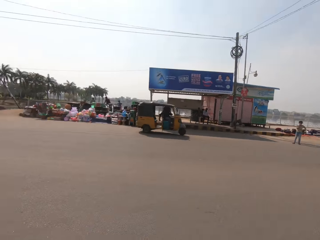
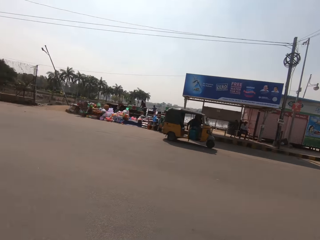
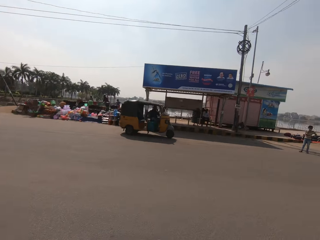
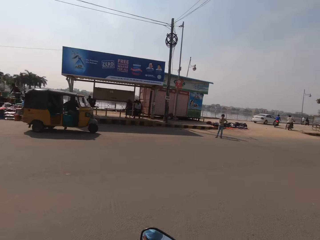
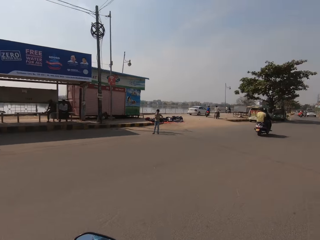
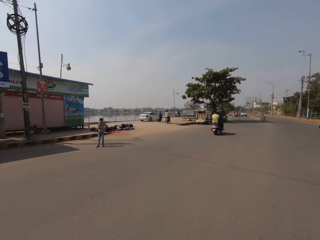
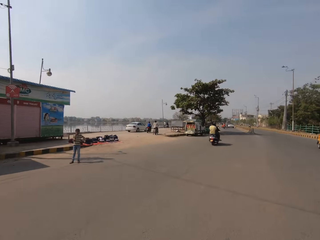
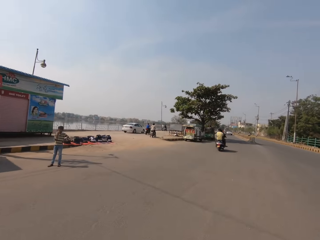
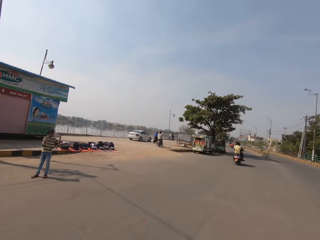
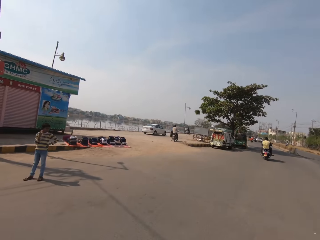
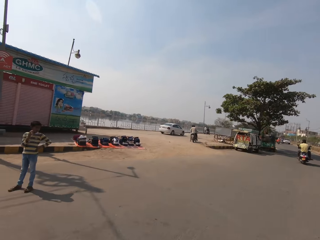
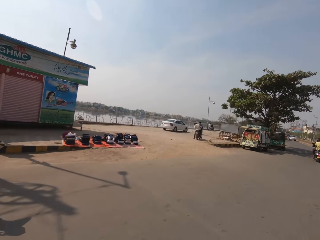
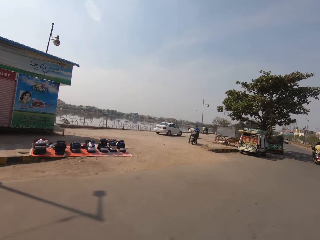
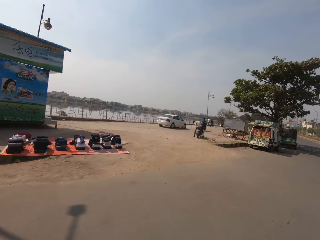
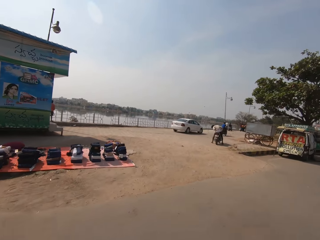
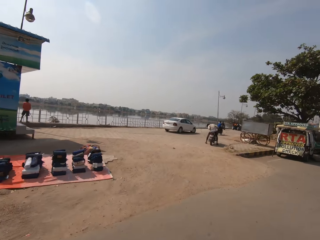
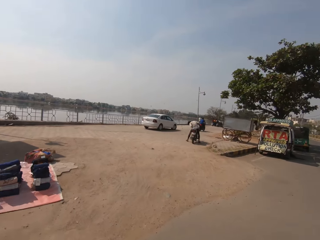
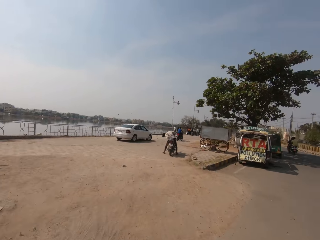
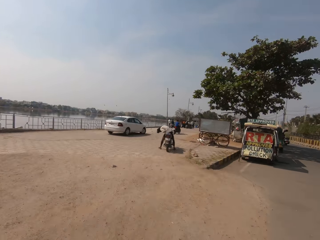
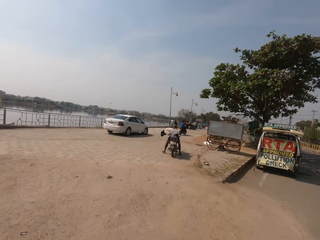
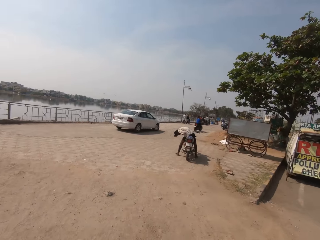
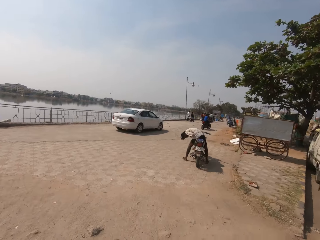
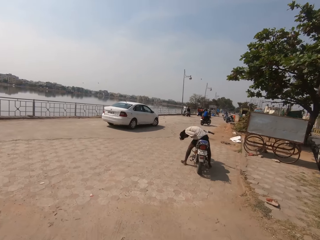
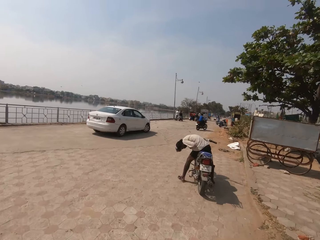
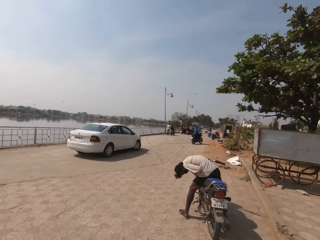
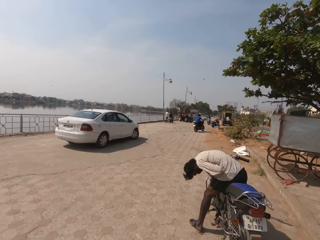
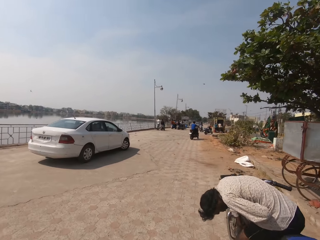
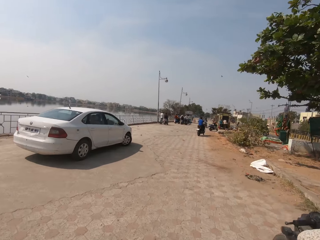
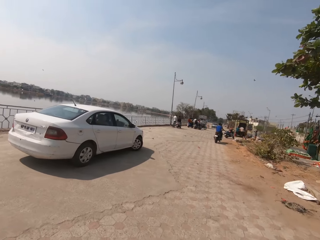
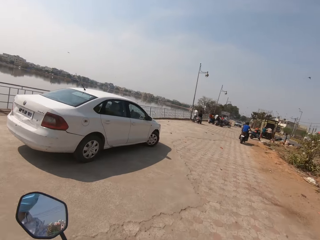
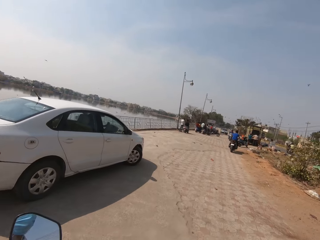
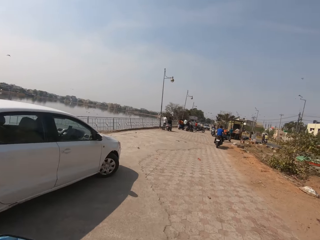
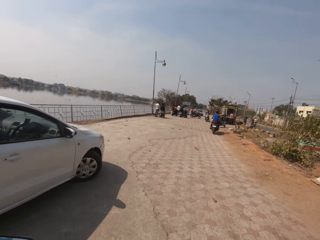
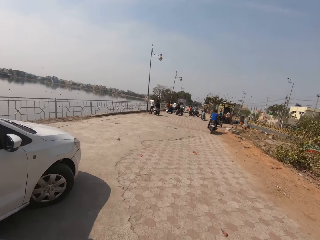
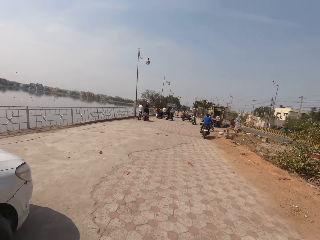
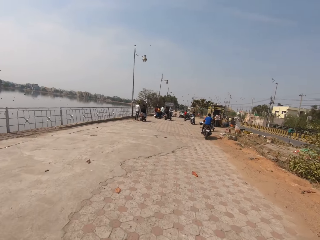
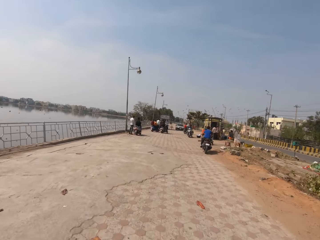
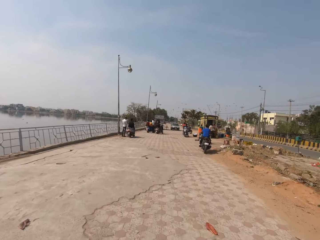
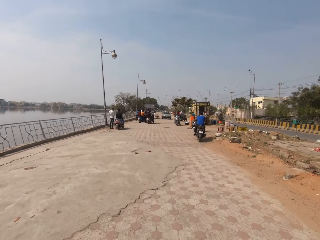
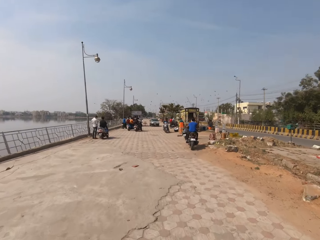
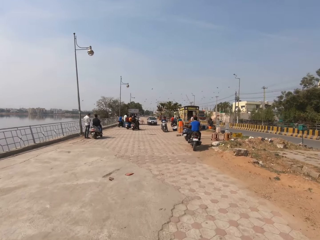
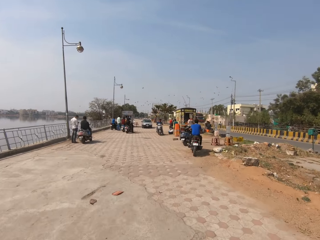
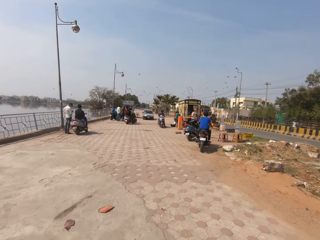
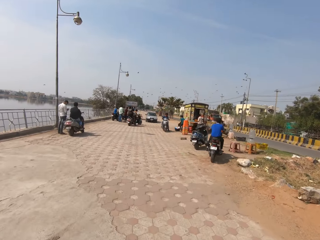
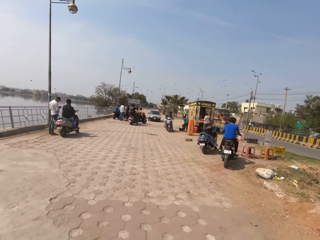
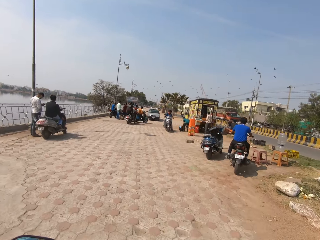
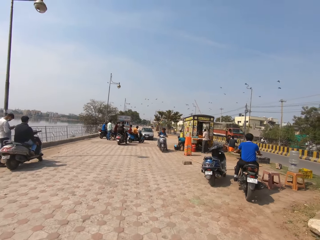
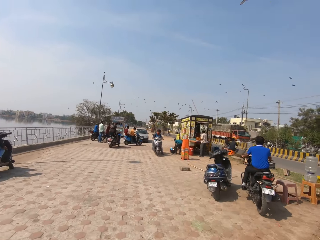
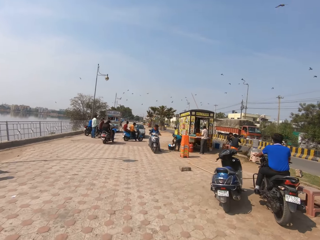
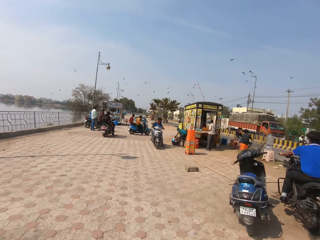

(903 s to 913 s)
The camera wearer rides a motorcycle towards the right lane. They ride the motorcycle towards the right lane again, and look left. They ride the motorcycle along a tarmac road and talk with a person. They ride the motorcycle along the tarmac road. The person talks with the camera wearer.

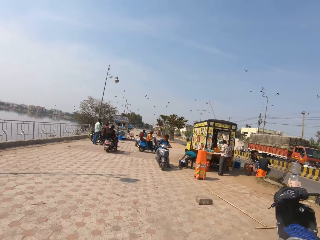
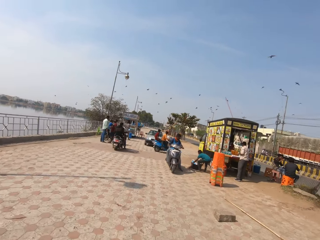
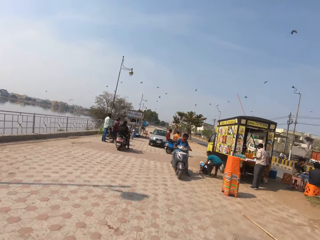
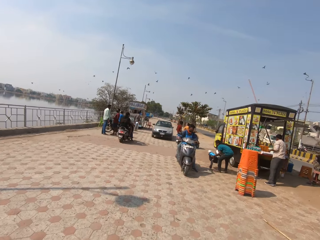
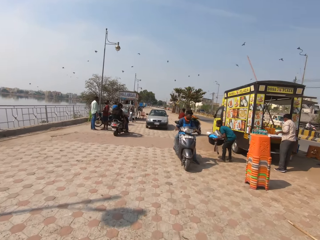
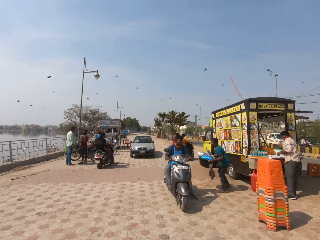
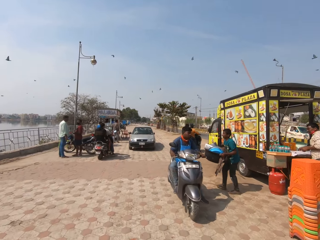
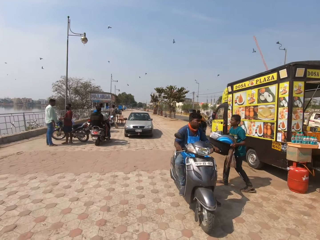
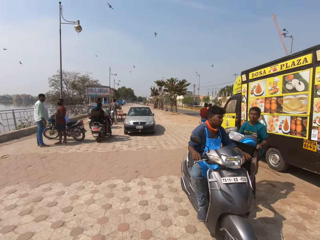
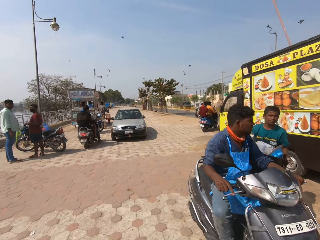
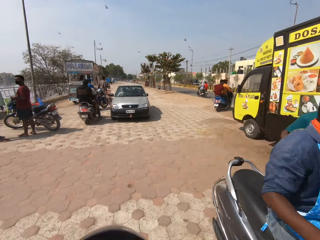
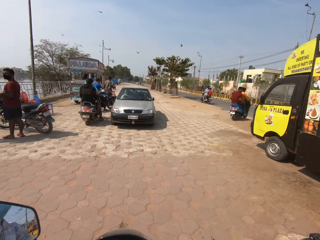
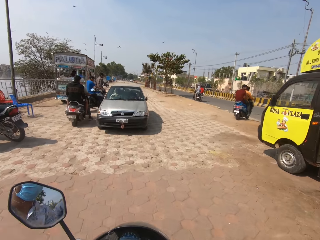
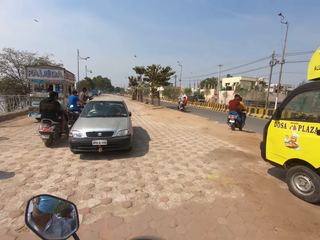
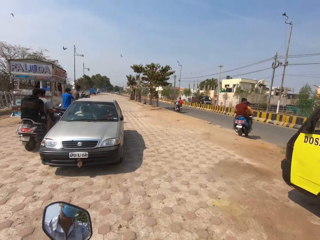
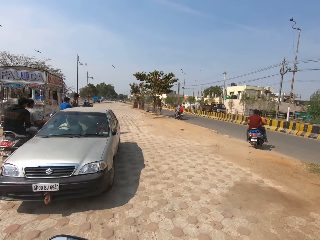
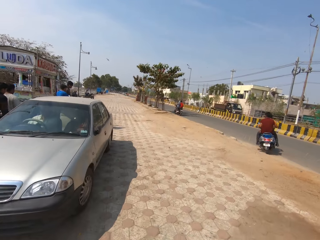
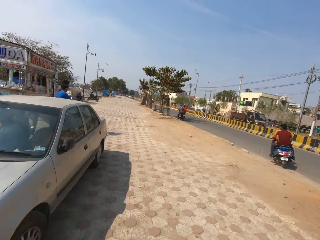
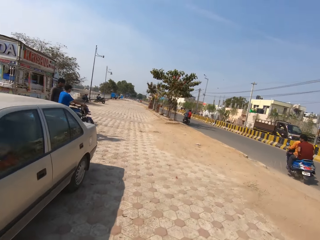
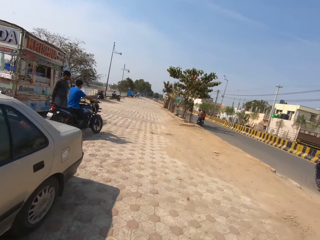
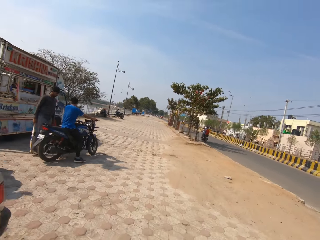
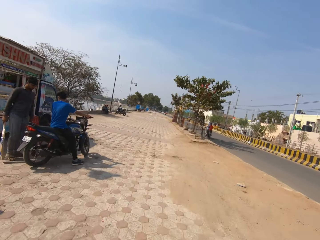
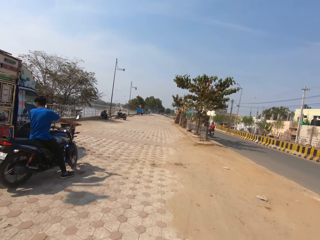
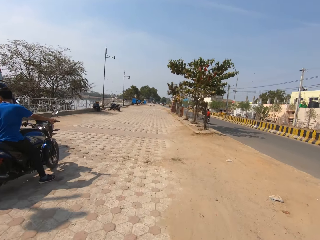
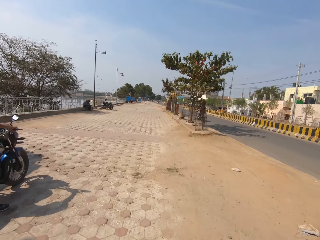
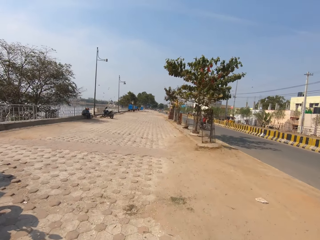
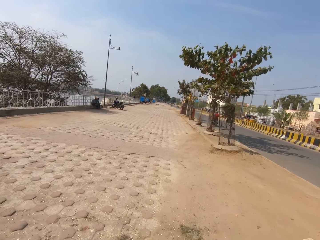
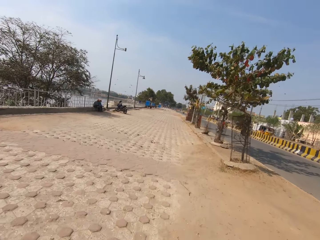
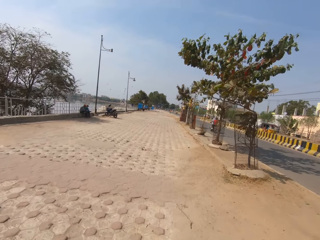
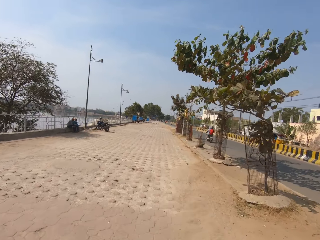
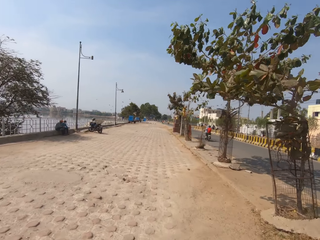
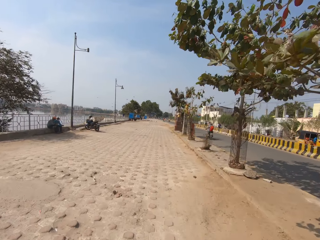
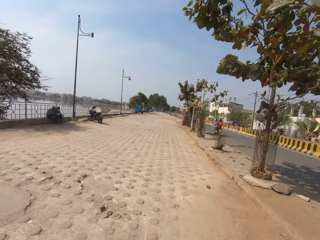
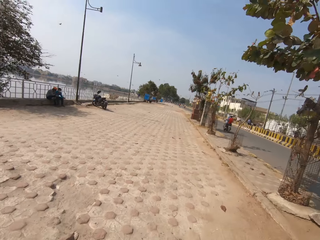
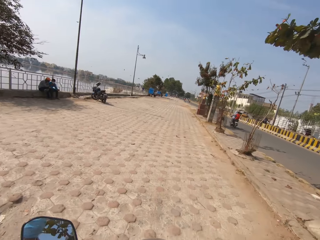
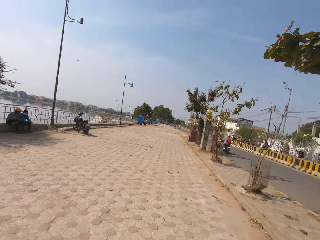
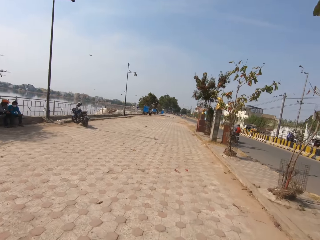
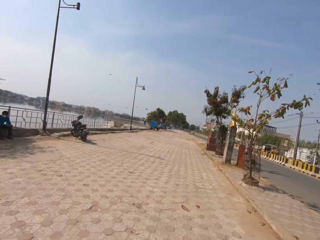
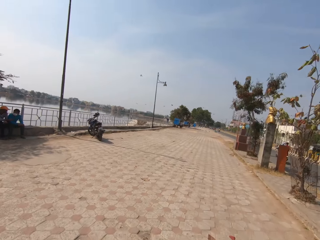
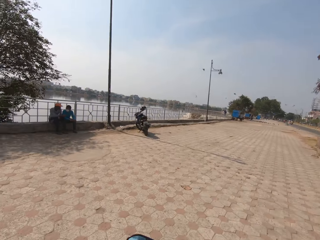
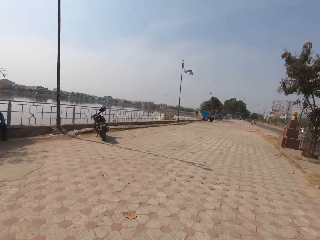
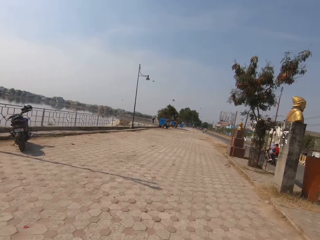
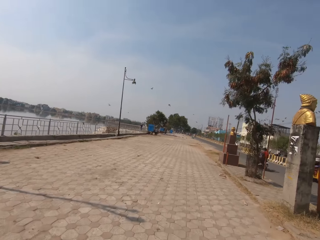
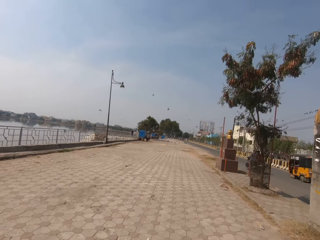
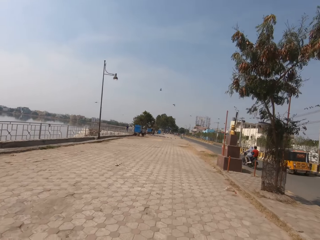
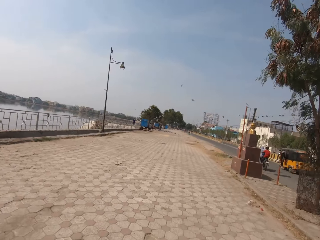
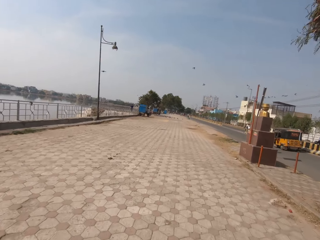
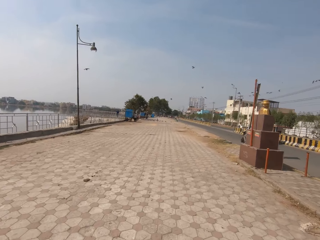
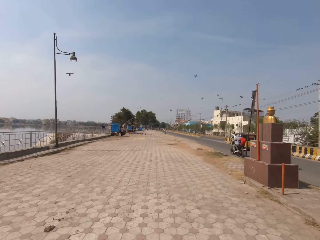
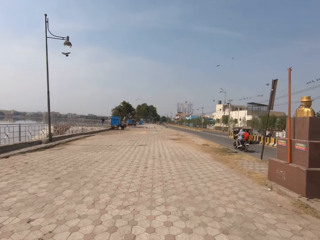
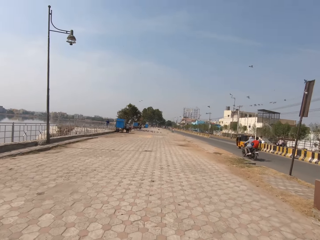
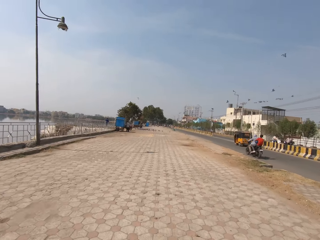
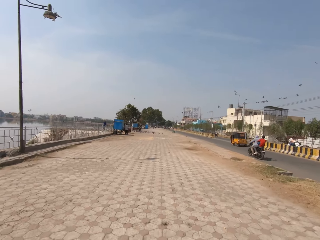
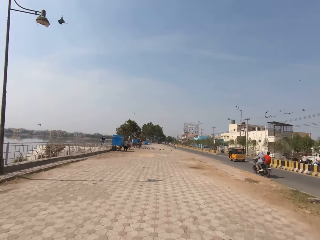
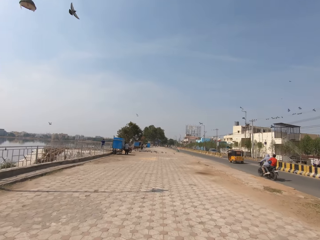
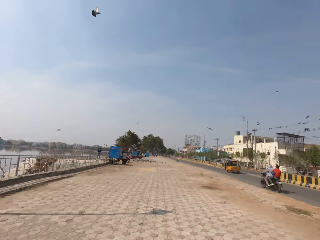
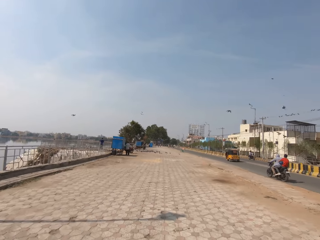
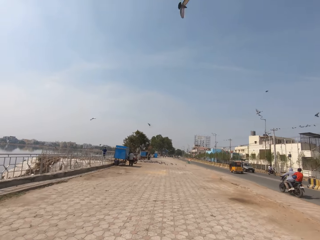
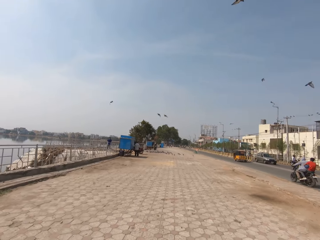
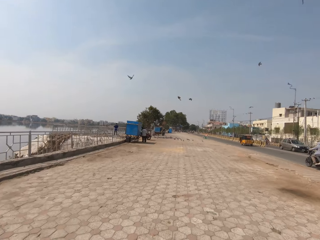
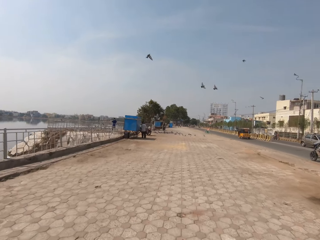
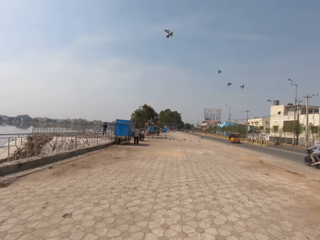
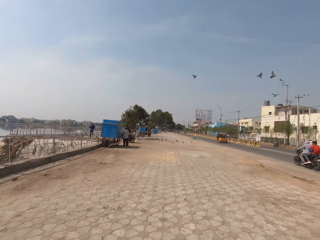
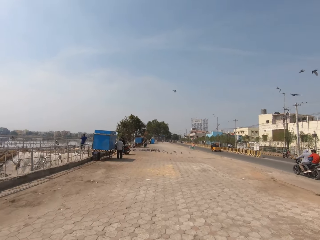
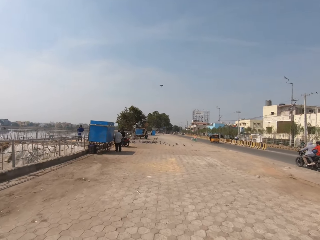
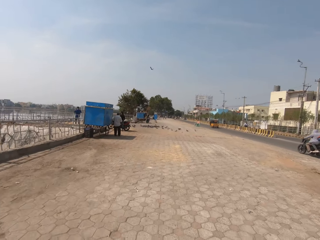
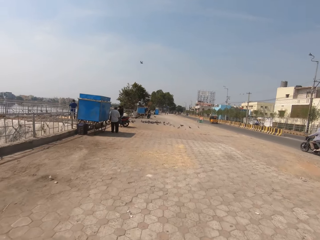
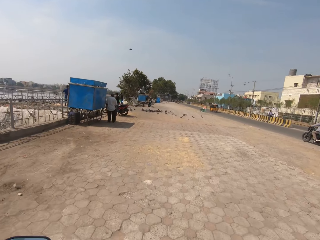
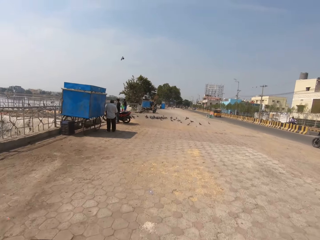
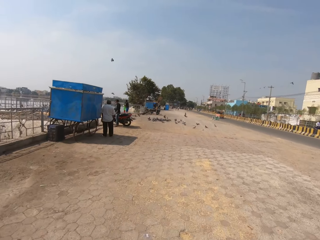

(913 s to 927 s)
The camera wearer rides a motorcycle along a road. They talk with a person. They ride the motorcycle along the road. They talk with the person. They ride the motorcycle along the road. They talk with the person. They ride the motorcycle along the road. They talk with the person.
